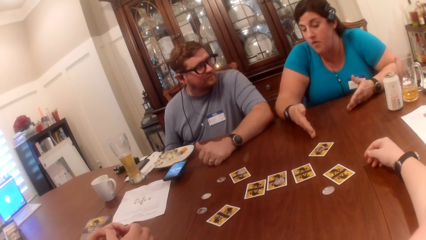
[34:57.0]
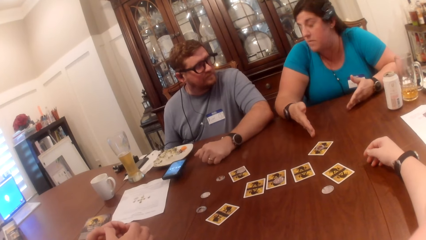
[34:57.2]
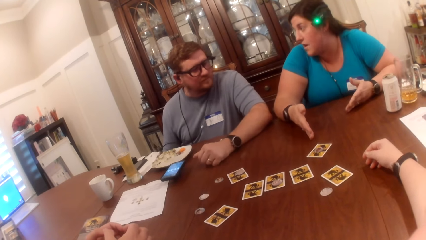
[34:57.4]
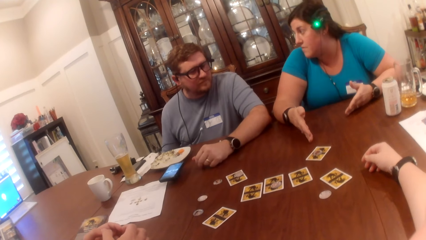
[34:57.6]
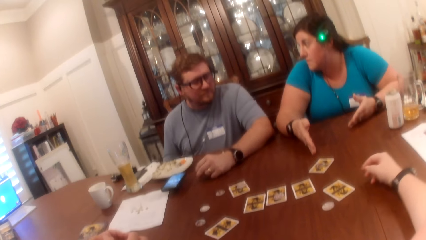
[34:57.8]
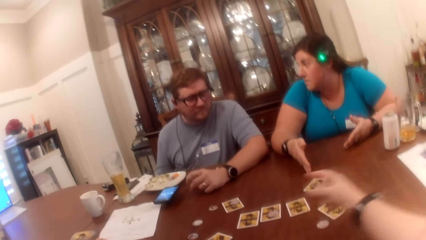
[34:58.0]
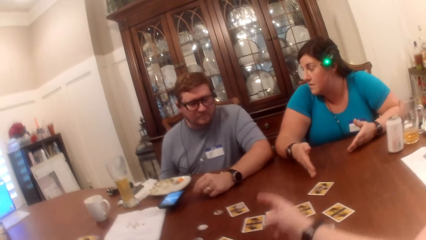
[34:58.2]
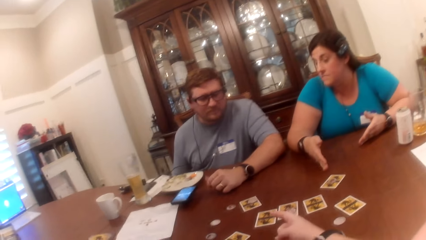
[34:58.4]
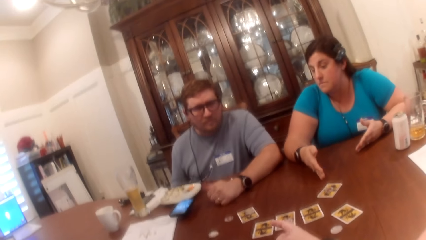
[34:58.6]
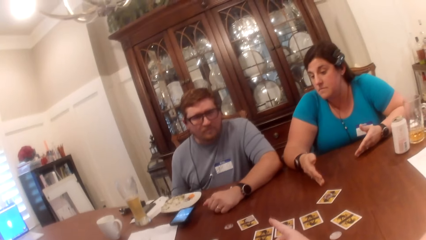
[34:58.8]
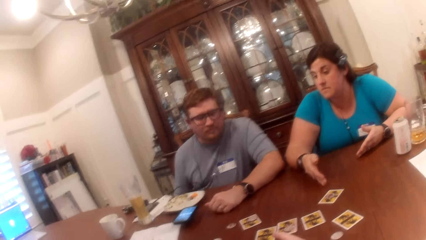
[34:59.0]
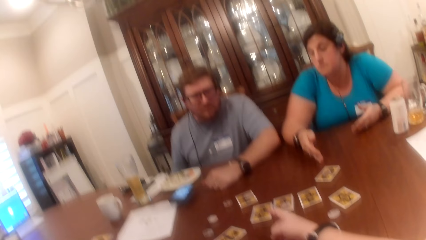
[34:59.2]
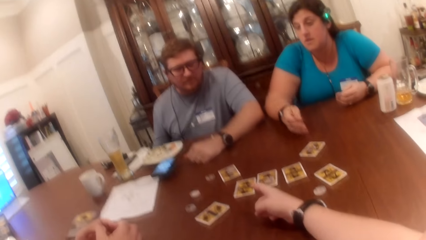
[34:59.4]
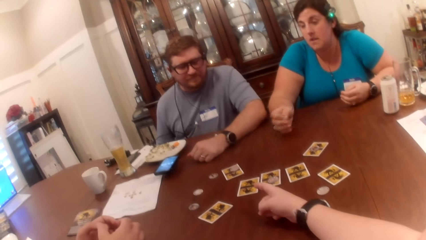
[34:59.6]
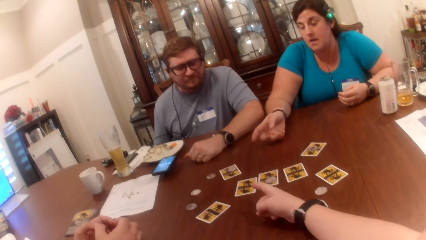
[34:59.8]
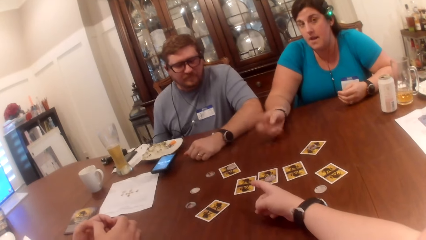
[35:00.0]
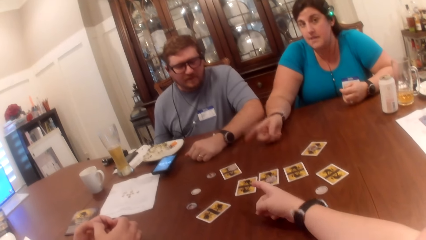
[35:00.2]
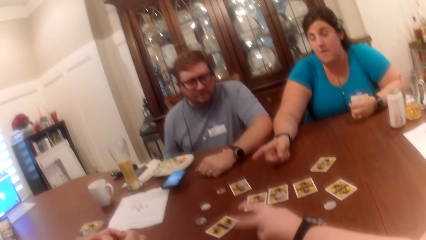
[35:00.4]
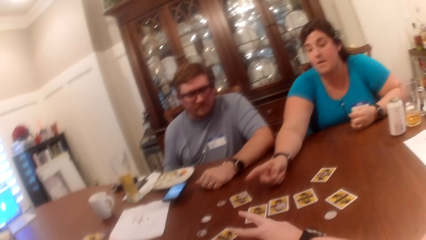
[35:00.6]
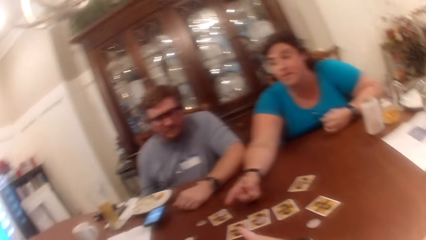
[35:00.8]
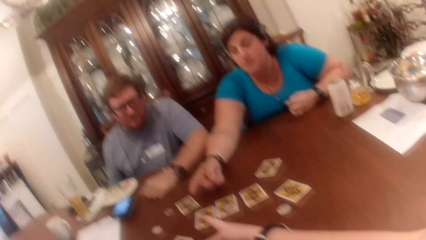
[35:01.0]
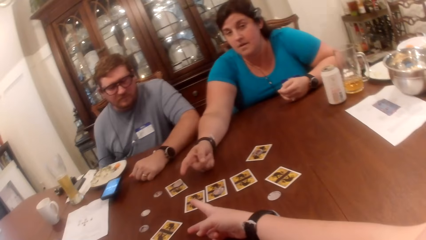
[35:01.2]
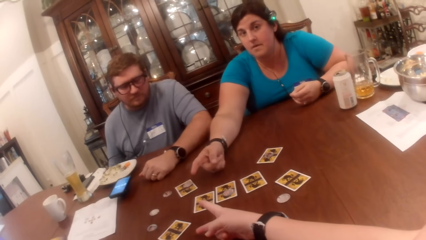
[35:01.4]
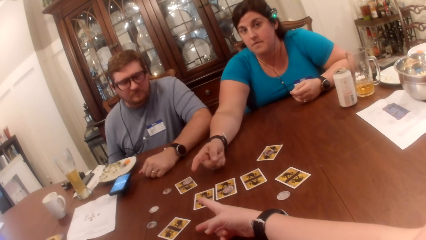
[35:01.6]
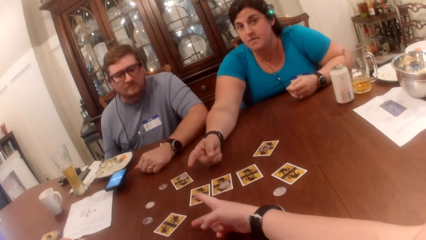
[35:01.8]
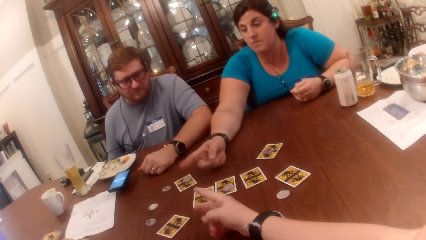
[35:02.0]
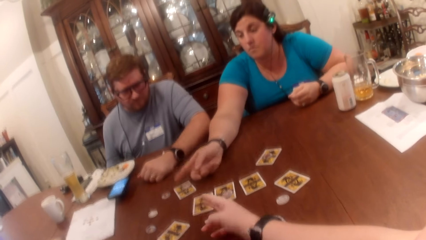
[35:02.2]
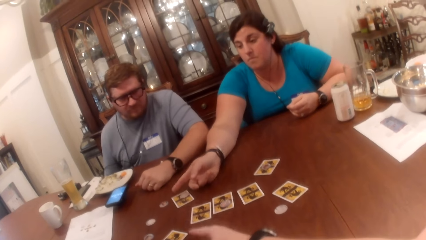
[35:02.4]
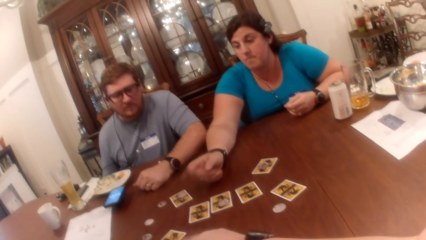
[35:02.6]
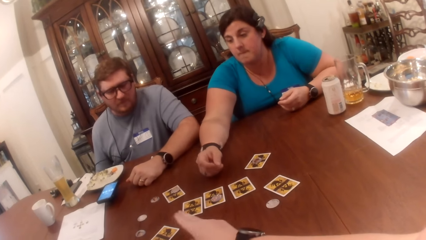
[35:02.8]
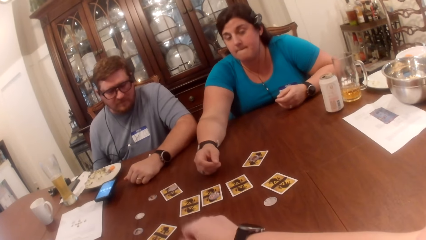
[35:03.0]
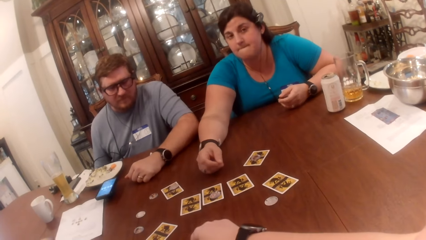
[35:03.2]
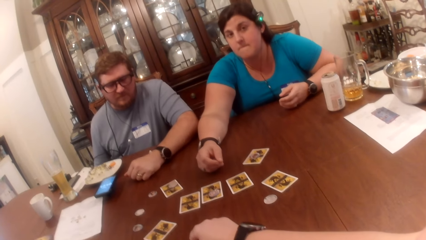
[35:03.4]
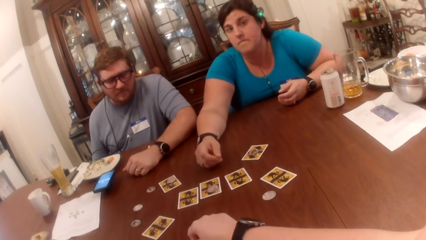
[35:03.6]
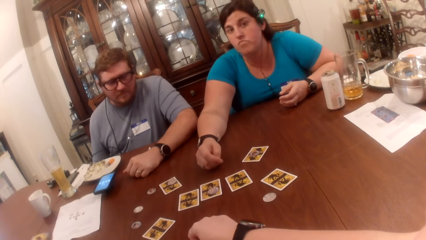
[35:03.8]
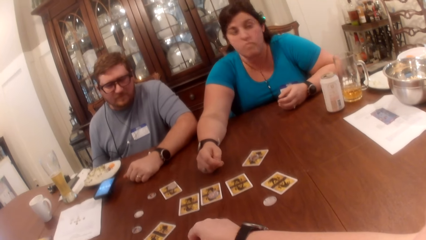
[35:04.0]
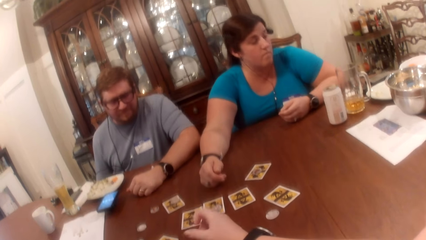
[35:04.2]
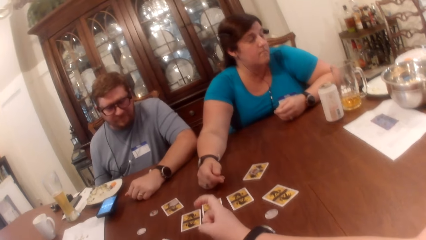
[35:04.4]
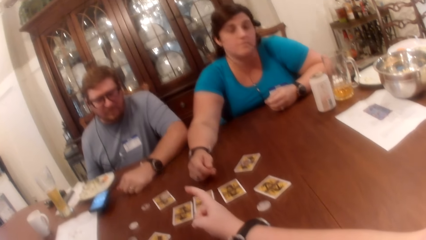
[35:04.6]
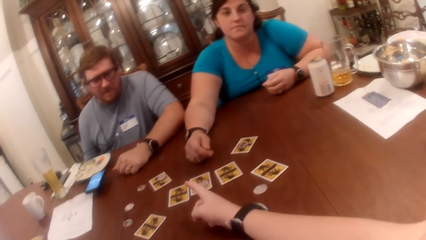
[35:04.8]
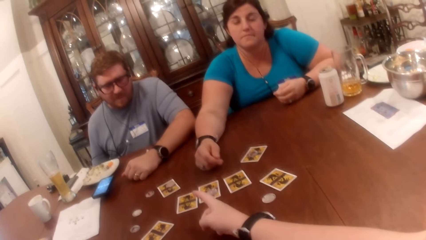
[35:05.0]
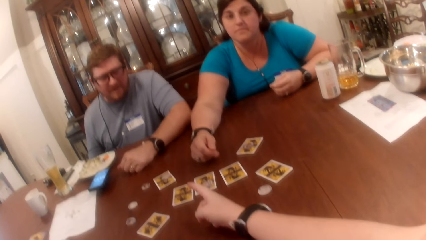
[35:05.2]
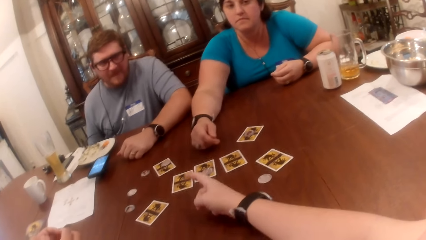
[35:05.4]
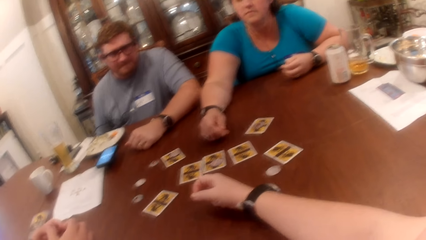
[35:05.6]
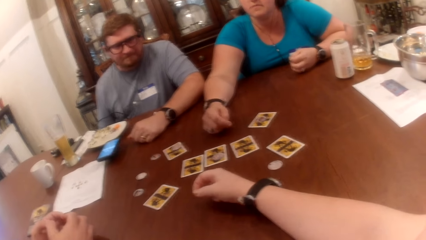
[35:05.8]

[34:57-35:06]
The camera wearer points at a person. Another person converses with the camera wearer. The first person nods the head. The camera wearer points at the first person.

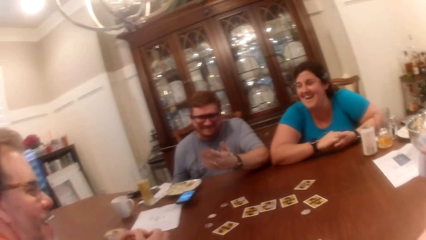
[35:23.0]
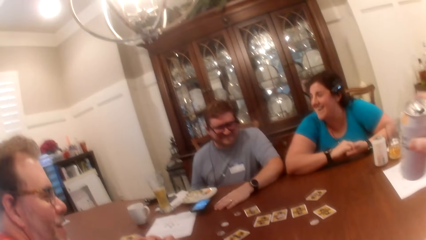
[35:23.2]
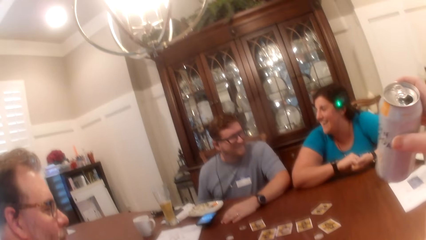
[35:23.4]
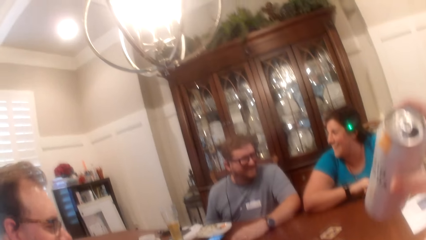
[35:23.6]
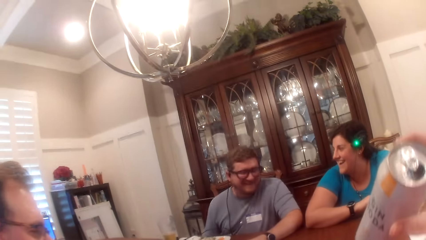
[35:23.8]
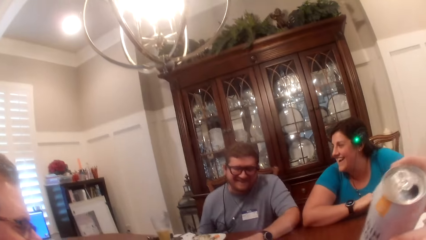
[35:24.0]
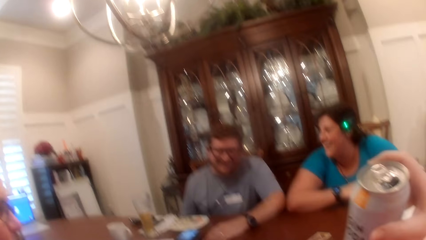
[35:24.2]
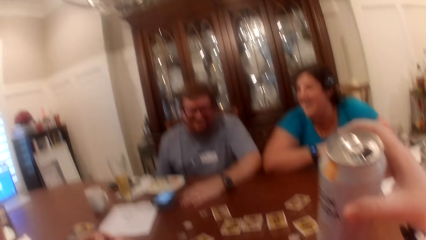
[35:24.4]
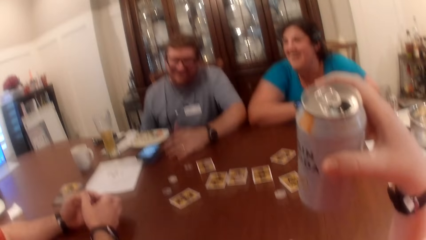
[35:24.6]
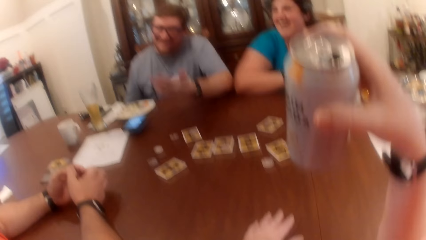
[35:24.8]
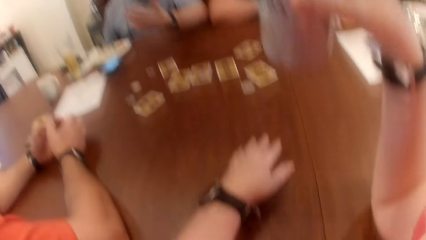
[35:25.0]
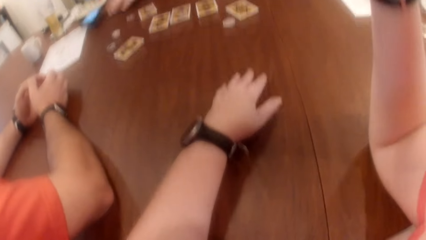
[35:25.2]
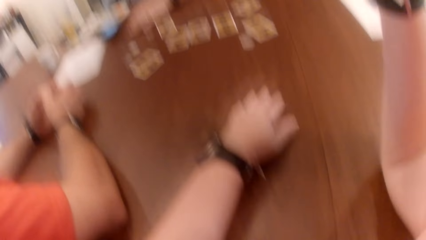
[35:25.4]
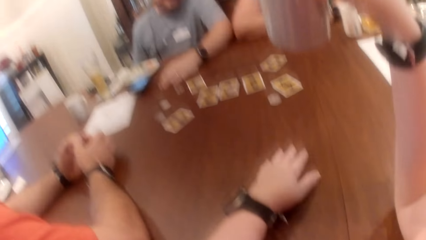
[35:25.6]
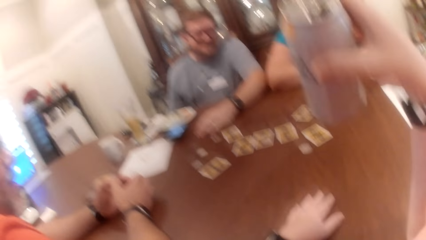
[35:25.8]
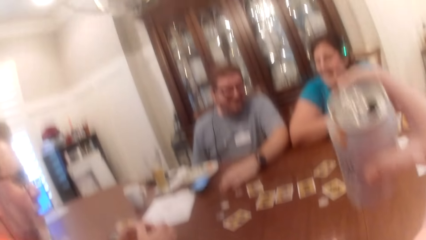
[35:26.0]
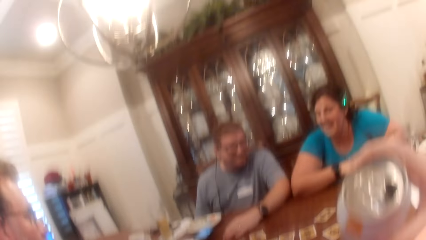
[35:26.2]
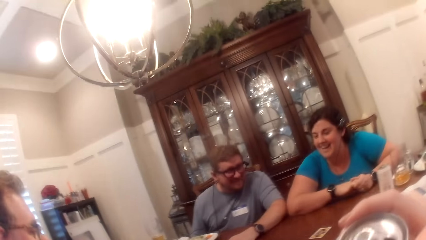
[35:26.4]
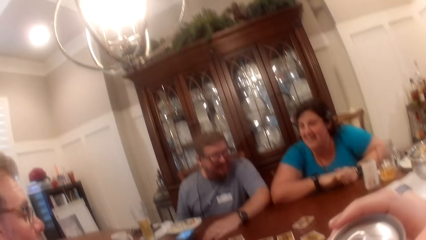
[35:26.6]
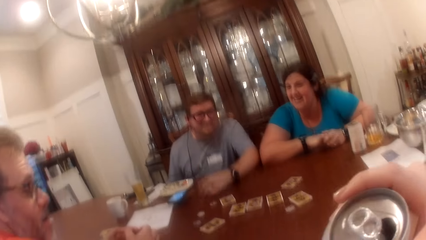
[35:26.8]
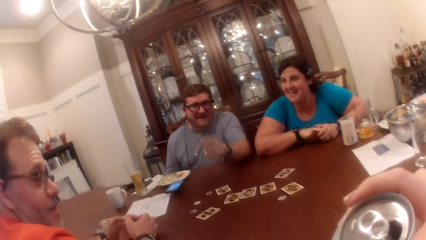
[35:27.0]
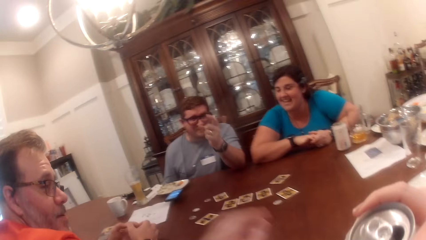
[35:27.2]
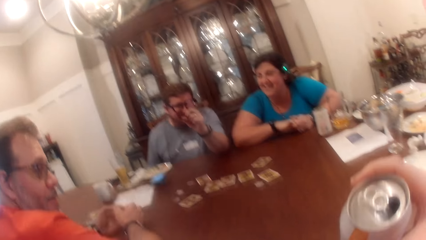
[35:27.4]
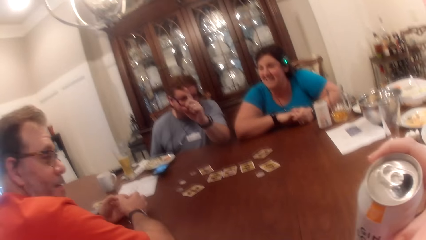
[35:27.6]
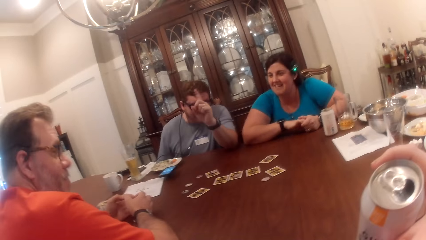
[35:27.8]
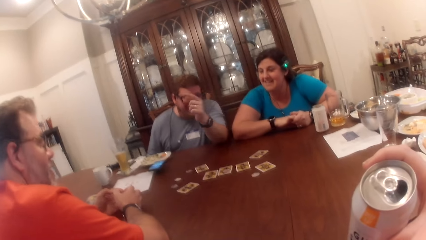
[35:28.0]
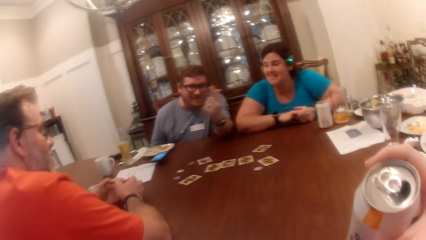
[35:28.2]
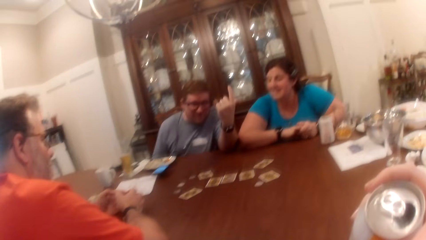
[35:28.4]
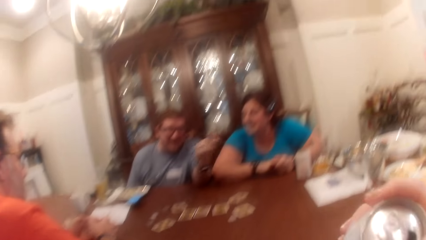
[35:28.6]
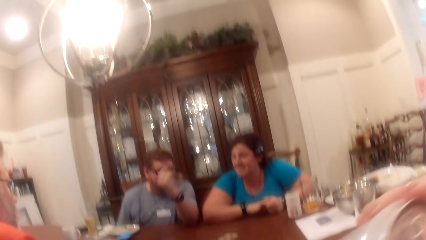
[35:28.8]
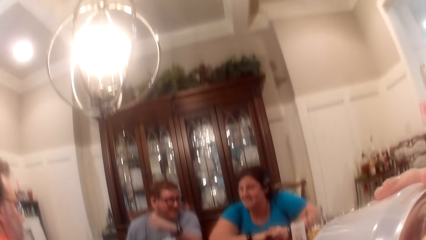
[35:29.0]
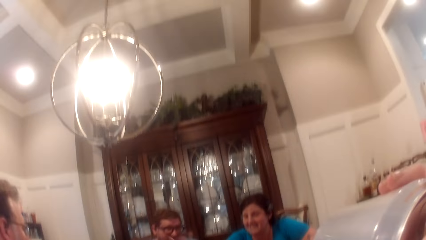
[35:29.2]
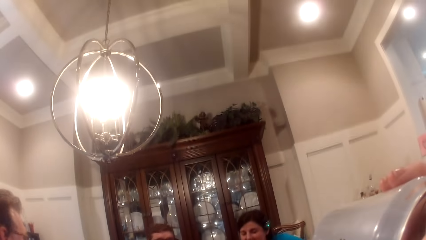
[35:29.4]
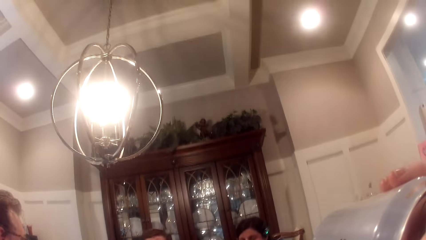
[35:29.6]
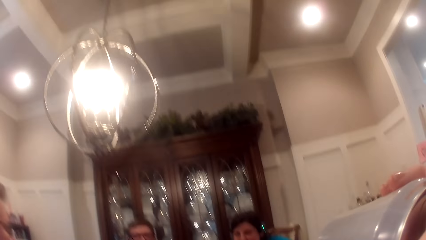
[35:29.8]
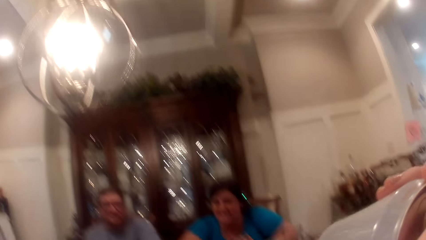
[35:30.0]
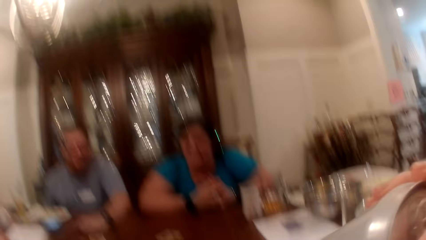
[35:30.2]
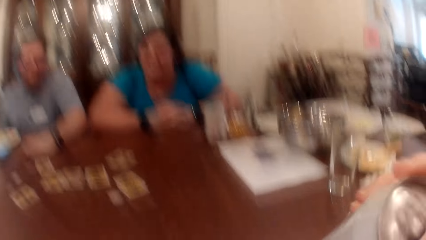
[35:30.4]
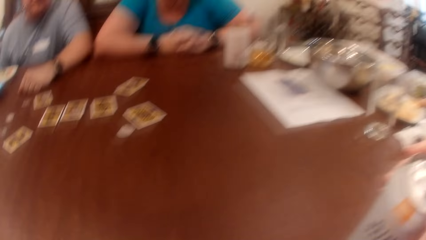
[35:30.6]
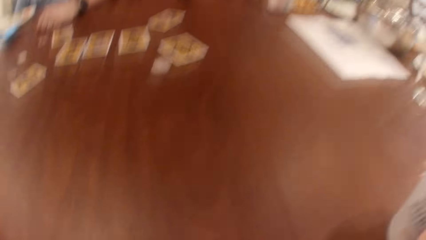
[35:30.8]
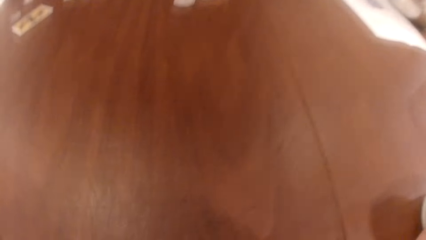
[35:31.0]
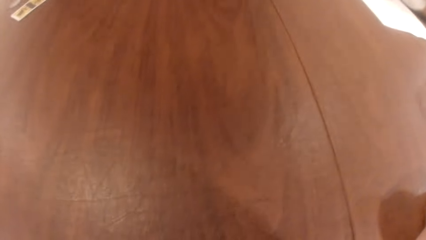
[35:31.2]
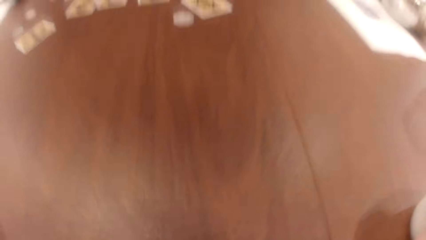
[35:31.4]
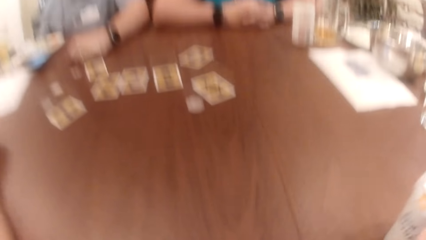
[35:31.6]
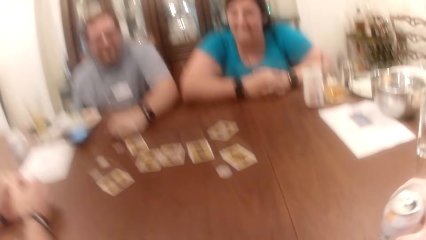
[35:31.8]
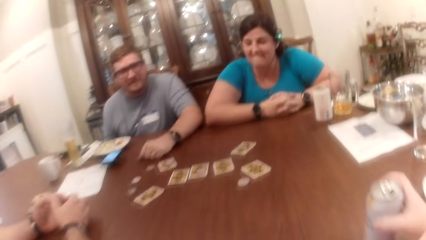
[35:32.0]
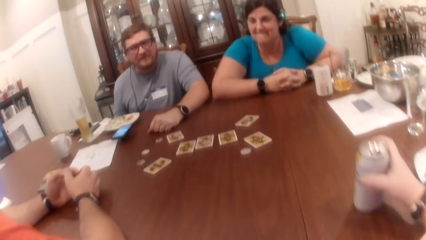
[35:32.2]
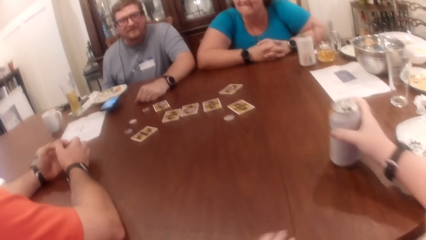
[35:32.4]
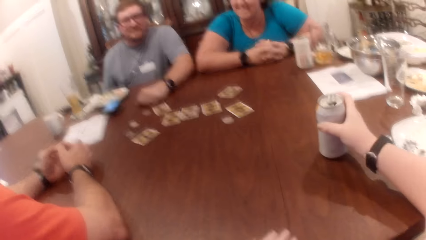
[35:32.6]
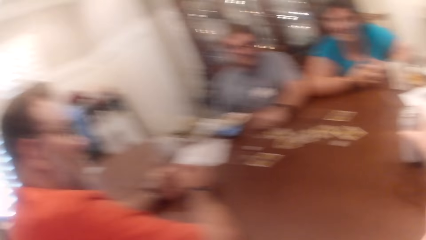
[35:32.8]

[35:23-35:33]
The camera wearer picks up a drink. She drinks beer from the can in her right hand. She drops the can on the table with her right hand.
